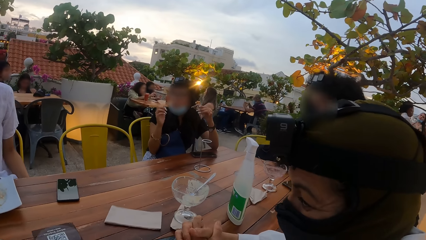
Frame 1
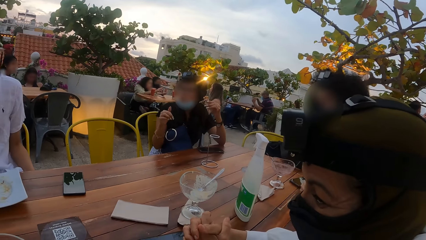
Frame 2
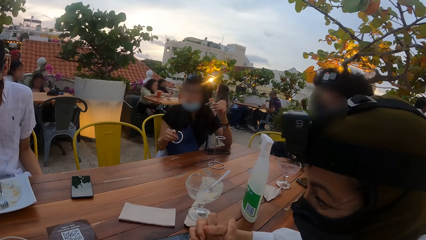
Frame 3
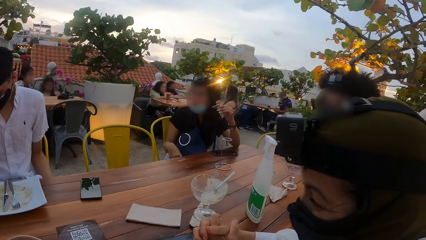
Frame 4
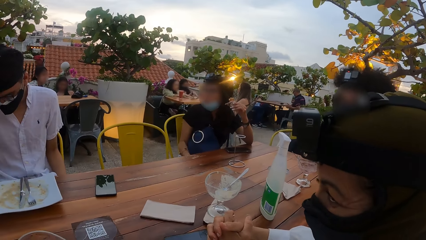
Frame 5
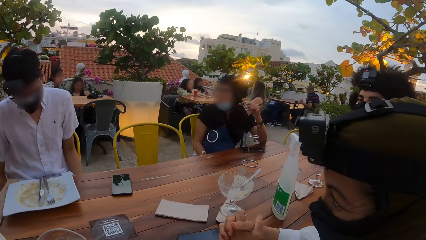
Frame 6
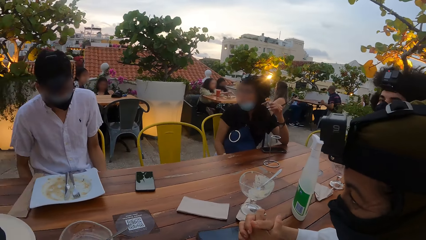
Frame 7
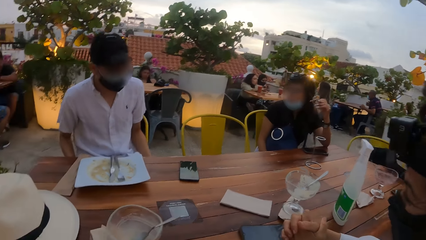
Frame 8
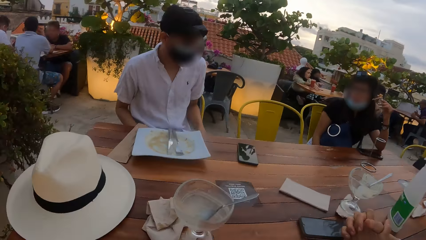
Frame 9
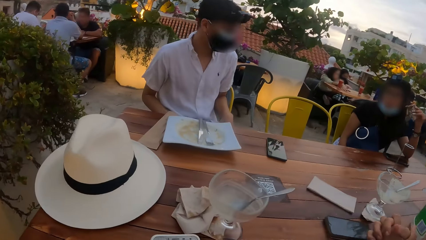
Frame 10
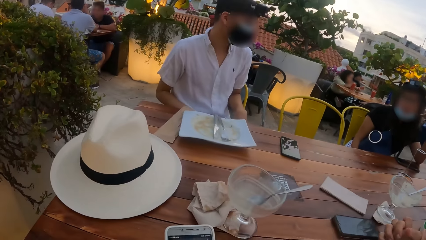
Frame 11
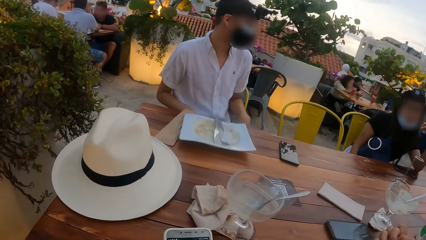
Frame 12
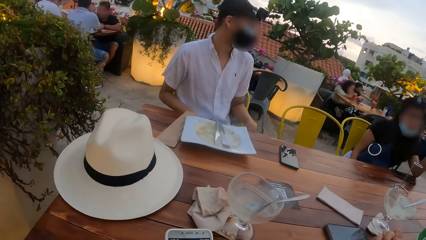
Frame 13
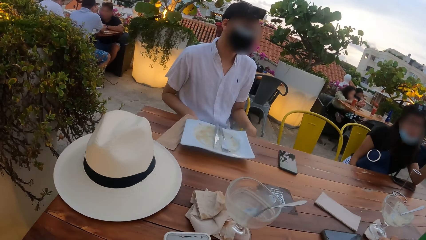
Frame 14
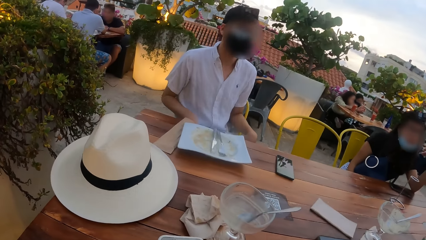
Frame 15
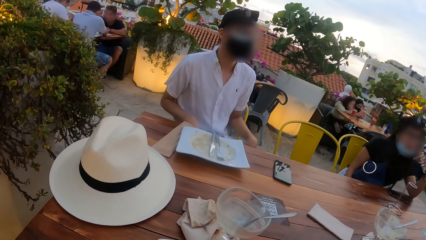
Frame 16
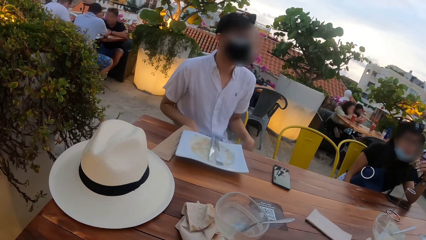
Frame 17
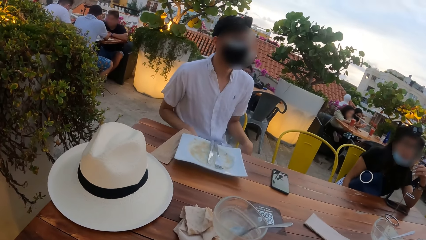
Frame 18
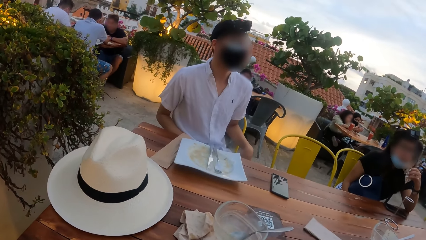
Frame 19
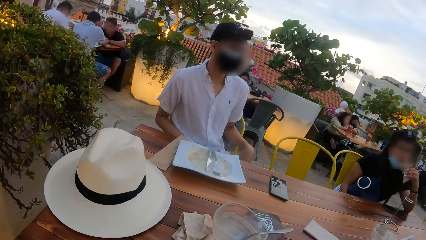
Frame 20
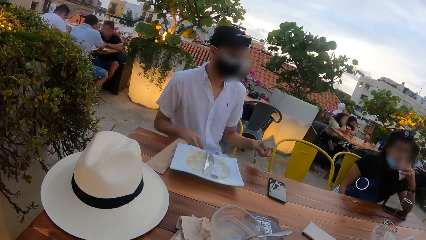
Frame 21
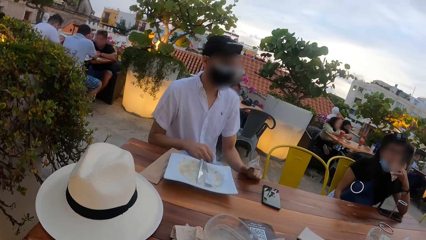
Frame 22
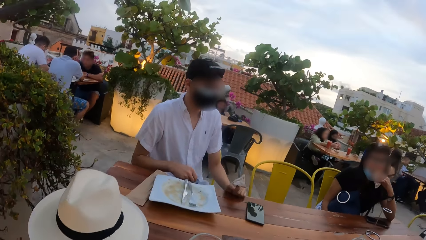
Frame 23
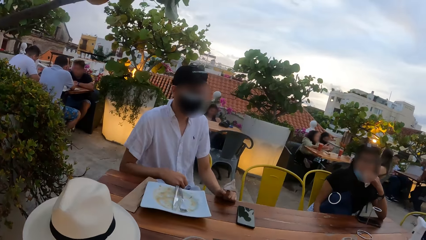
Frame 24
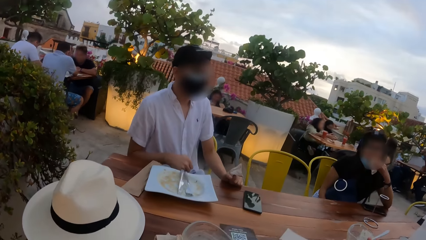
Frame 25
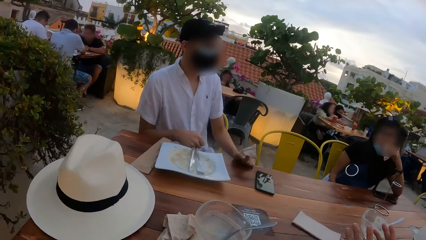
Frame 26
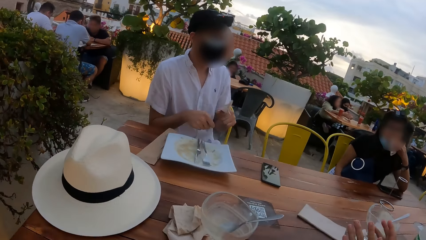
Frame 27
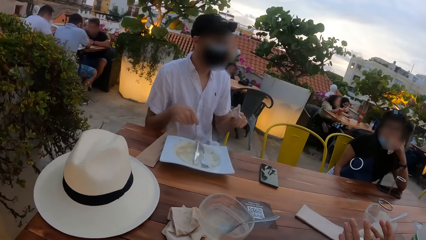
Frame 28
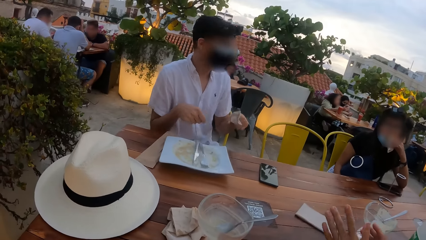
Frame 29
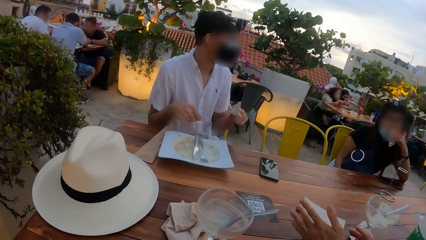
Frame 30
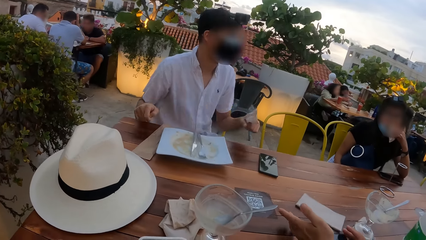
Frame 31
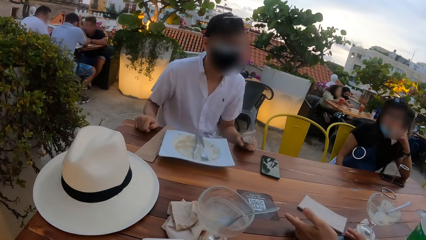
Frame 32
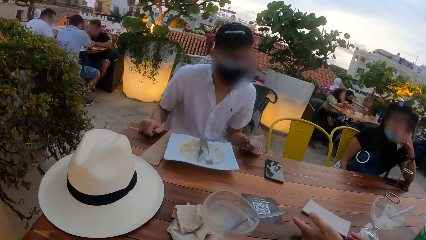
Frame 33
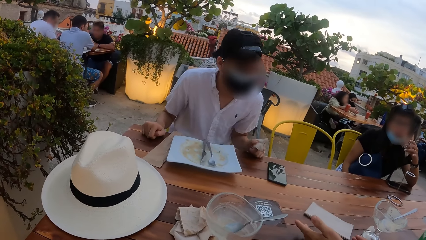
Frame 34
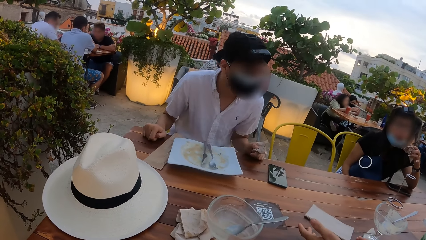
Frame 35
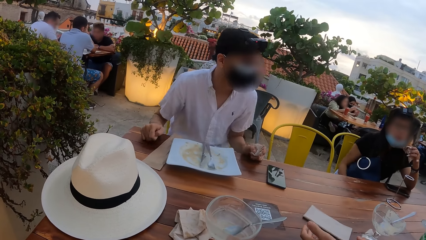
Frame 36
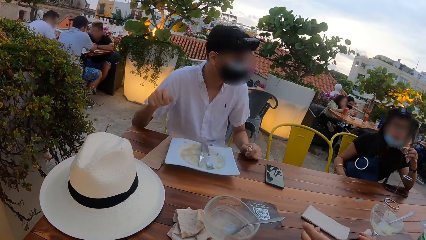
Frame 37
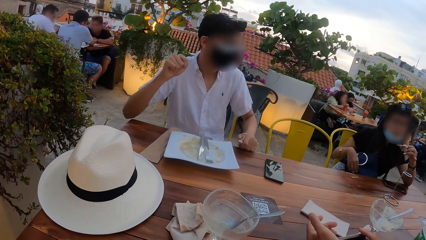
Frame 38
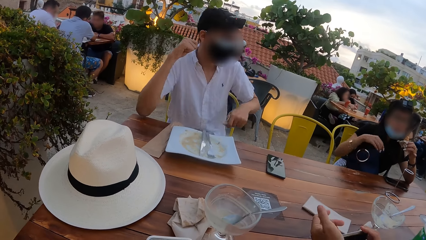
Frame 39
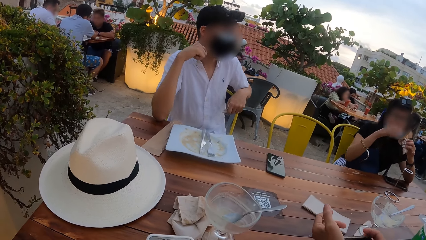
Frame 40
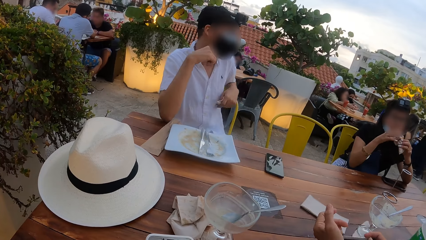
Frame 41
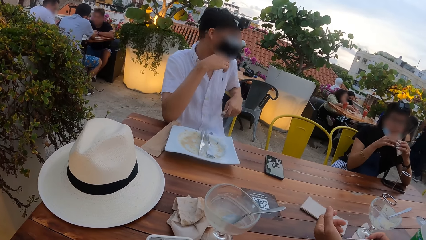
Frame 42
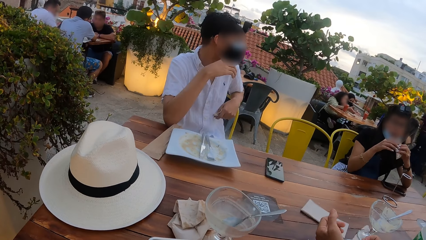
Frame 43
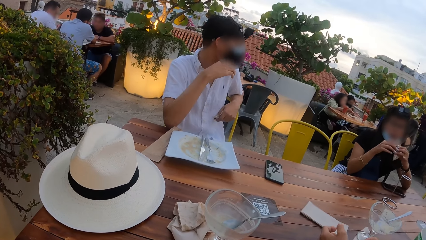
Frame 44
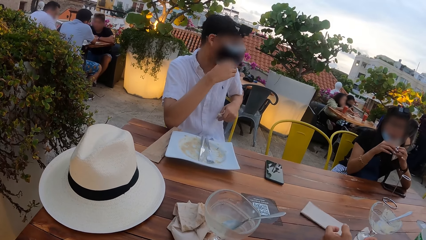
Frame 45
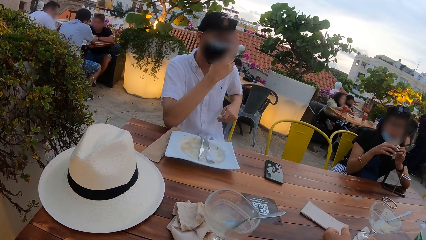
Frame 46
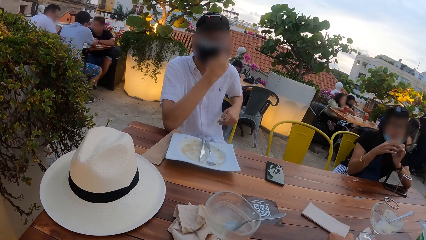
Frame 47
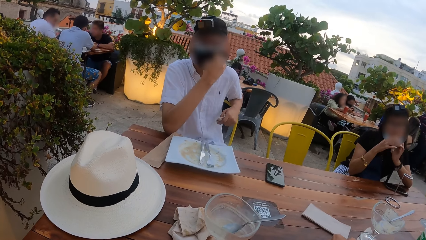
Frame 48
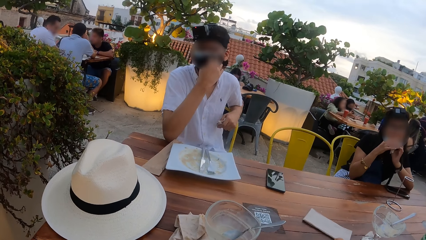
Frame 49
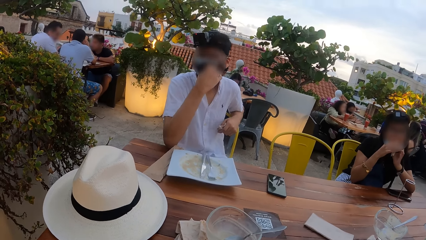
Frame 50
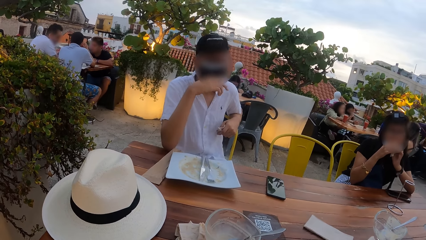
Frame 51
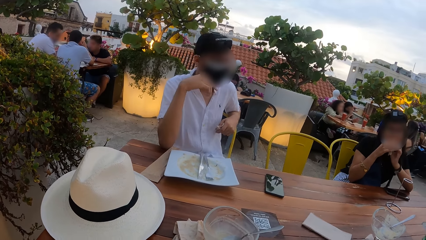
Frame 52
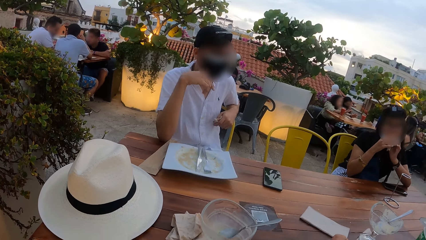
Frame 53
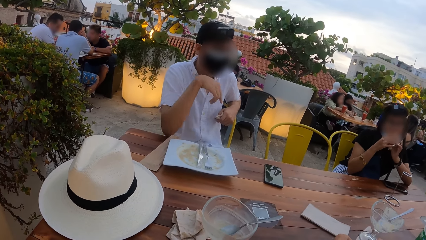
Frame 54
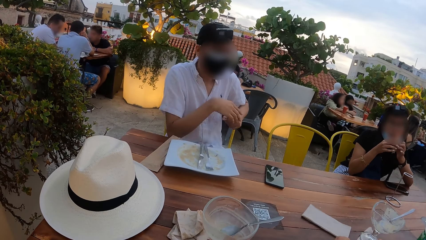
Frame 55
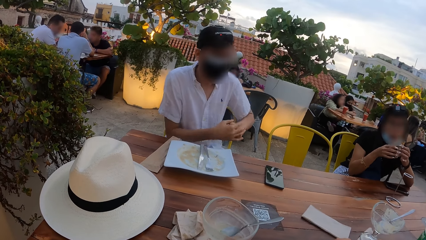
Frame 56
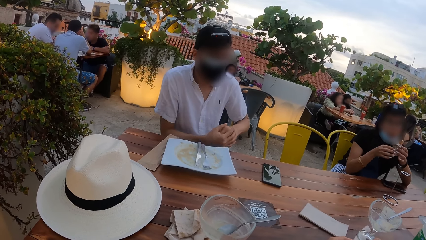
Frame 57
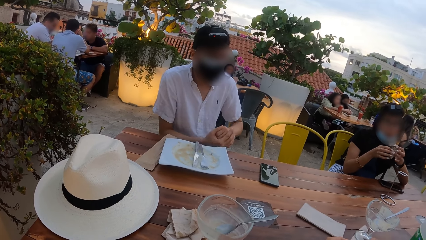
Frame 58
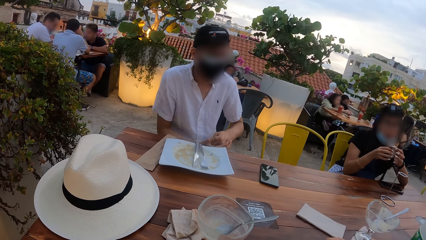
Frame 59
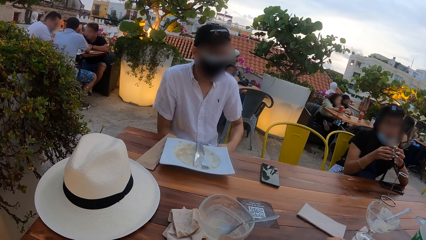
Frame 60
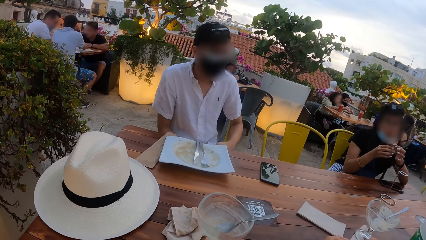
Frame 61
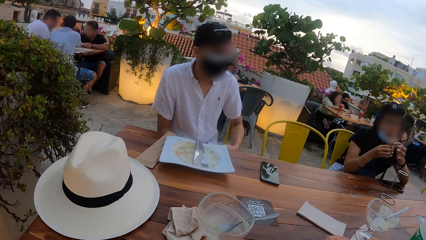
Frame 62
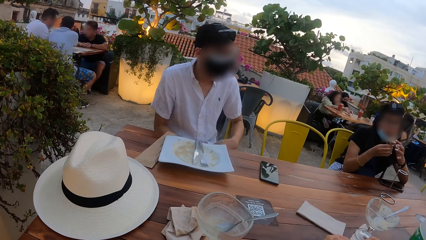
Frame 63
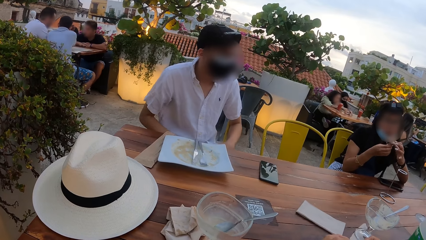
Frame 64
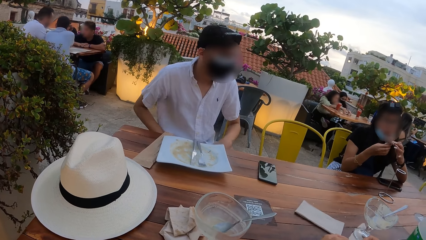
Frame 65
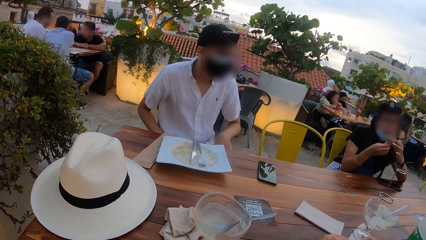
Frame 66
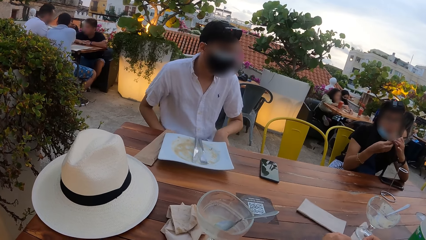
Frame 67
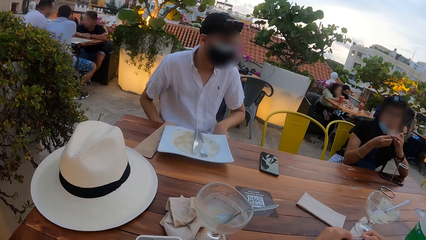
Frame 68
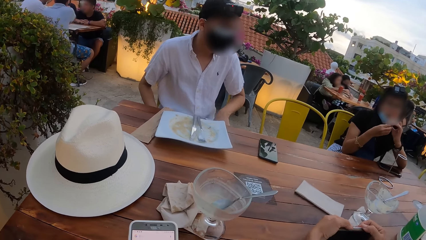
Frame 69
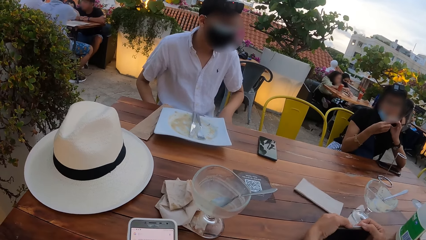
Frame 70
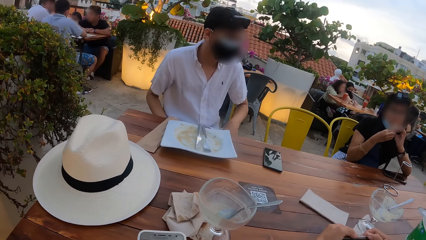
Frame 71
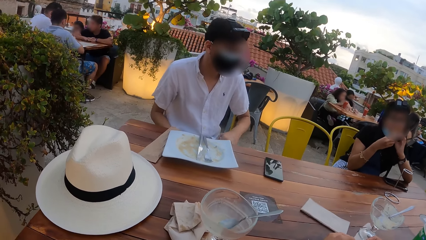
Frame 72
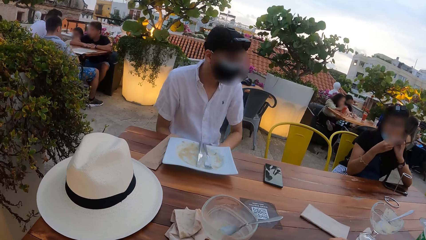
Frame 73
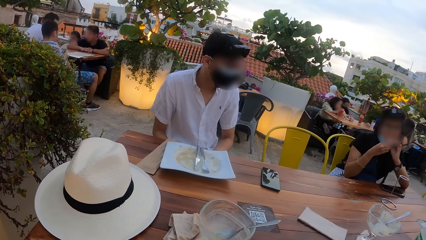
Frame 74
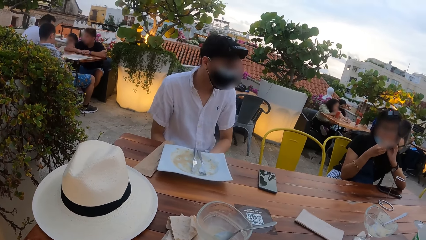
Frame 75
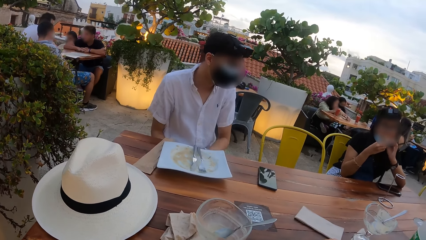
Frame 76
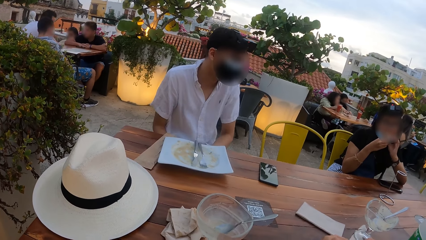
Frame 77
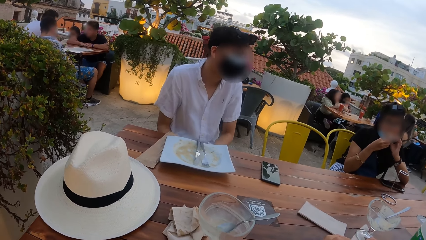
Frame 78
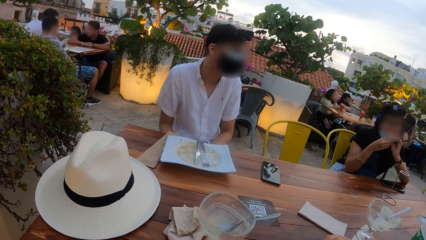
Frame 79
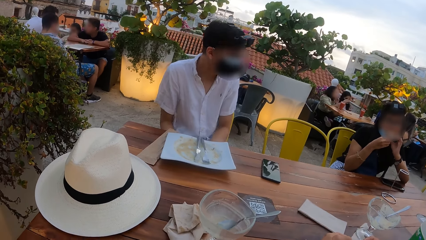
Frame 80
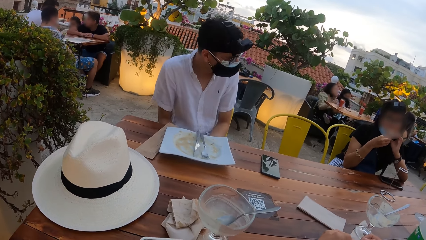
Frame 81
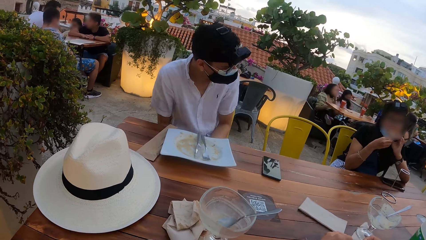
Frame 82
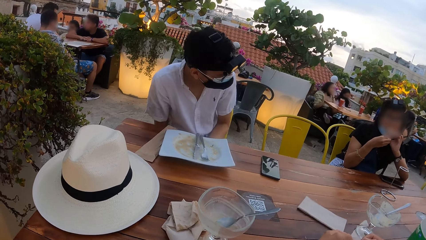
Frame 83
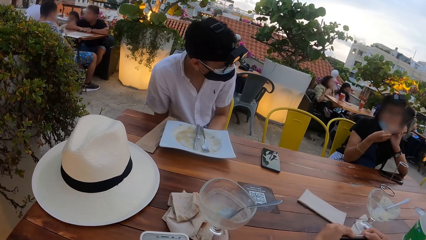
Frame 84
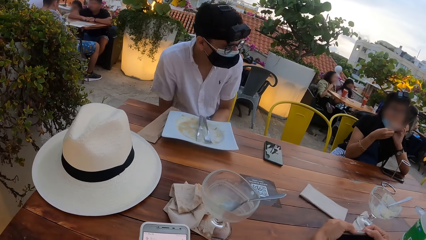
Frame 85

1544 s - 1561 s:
A person interacts with the woman. A man places his left hand on the table. The woman eats the wafer in her left hand. She holds the wafer with her right hand. The man adjusts the mask on his face with his left hand. The woman eats the wafer in her hands. Another man rubs and adjusts her right sleeve with her left hand. The woman eats the wafer in her hands.
